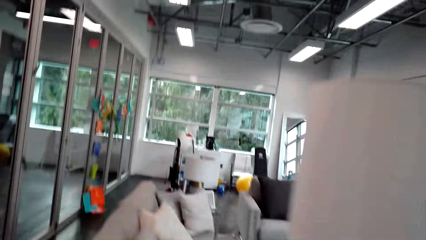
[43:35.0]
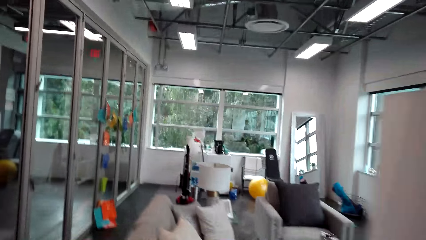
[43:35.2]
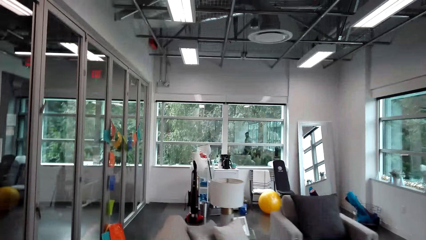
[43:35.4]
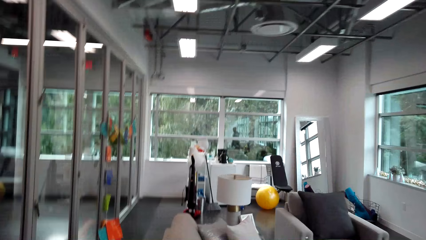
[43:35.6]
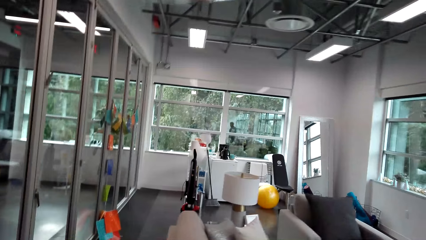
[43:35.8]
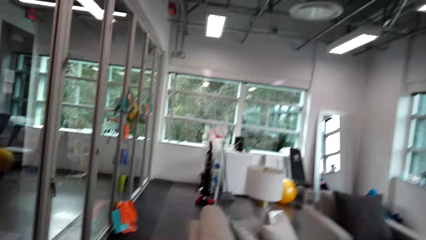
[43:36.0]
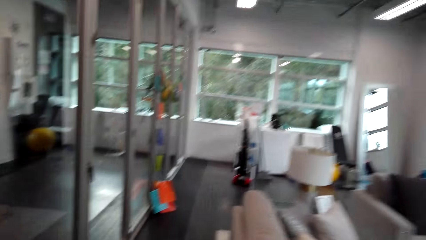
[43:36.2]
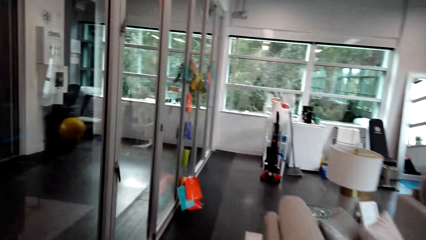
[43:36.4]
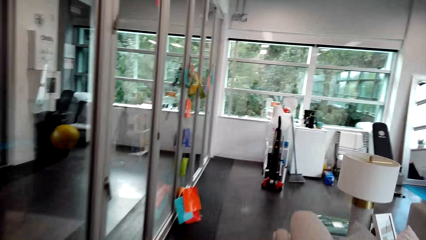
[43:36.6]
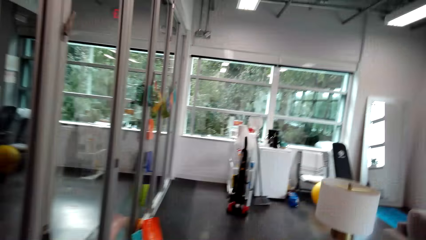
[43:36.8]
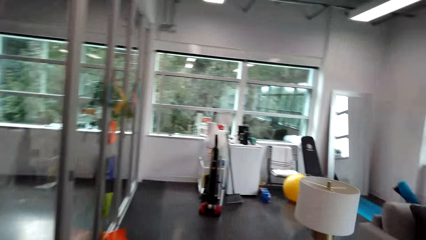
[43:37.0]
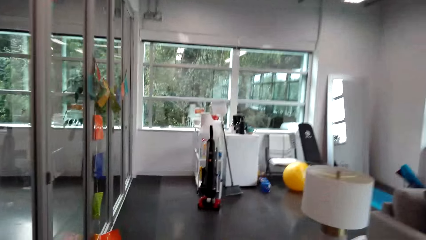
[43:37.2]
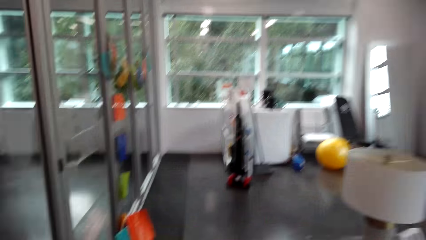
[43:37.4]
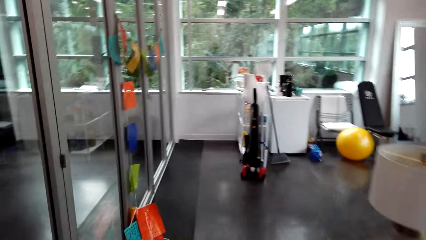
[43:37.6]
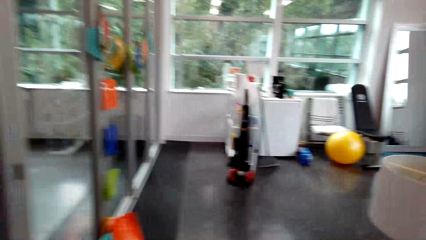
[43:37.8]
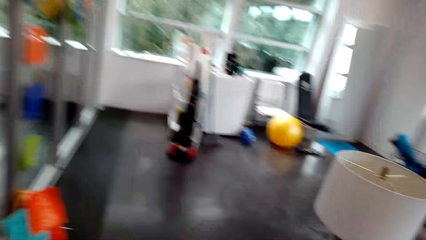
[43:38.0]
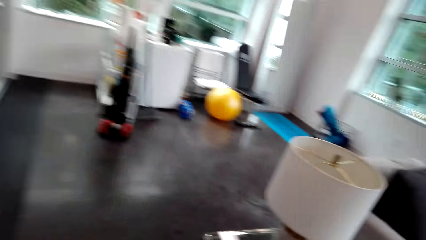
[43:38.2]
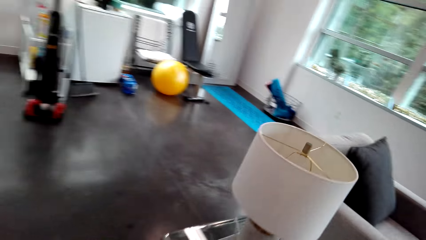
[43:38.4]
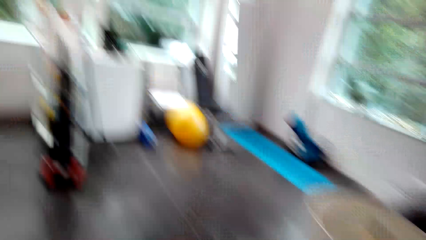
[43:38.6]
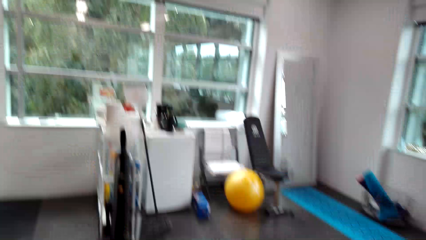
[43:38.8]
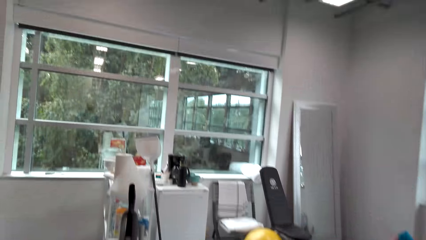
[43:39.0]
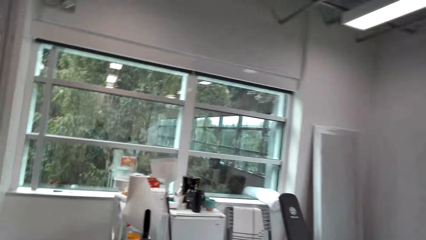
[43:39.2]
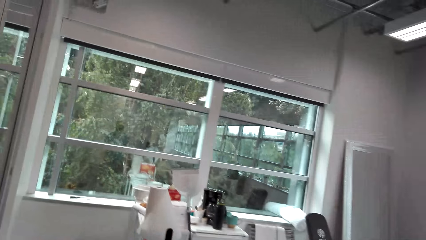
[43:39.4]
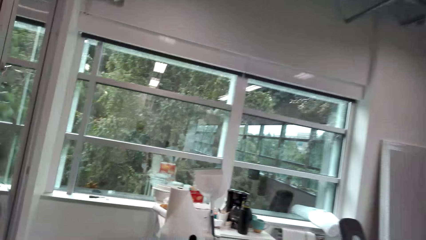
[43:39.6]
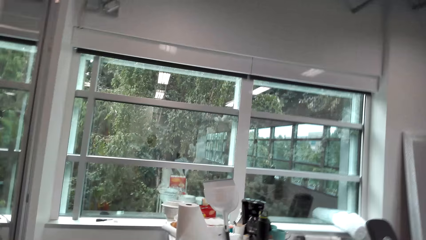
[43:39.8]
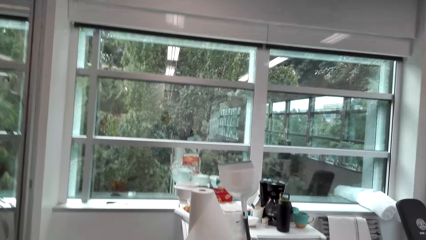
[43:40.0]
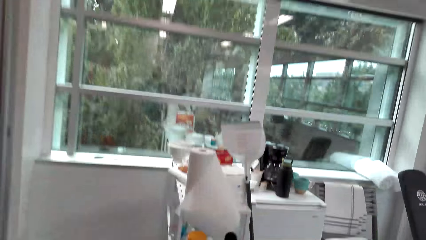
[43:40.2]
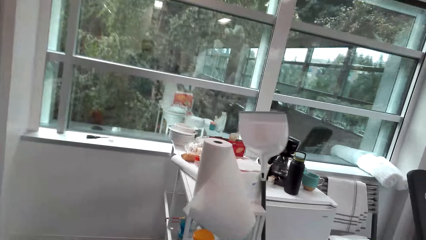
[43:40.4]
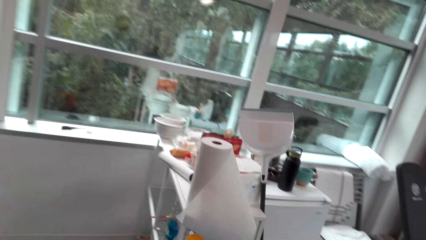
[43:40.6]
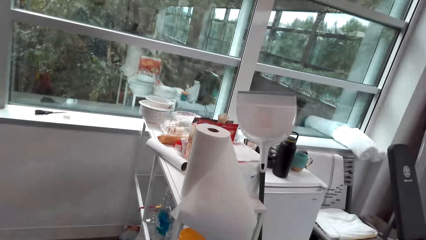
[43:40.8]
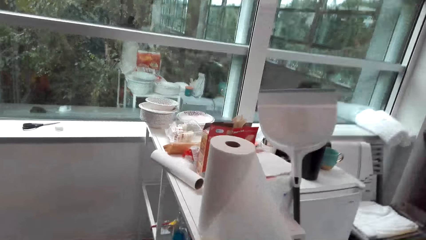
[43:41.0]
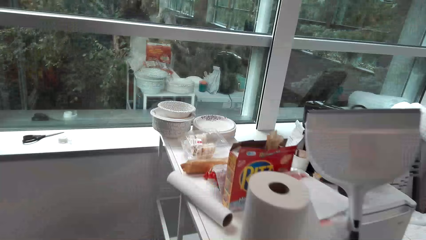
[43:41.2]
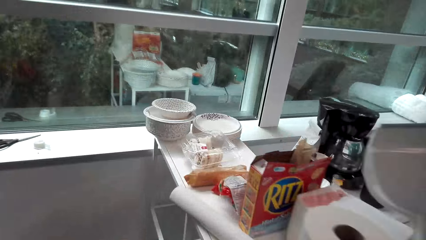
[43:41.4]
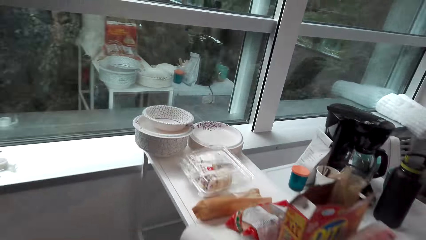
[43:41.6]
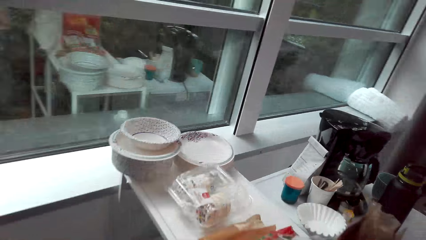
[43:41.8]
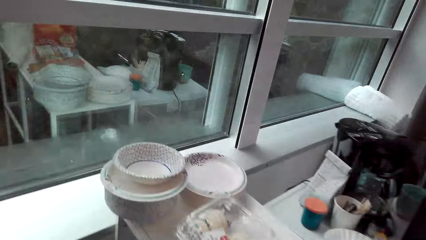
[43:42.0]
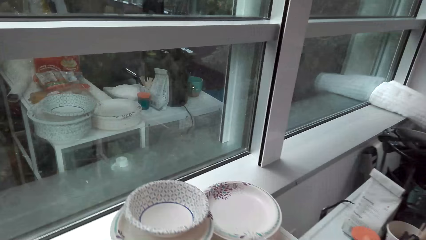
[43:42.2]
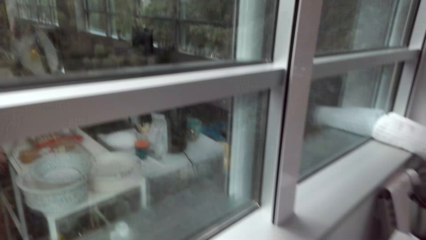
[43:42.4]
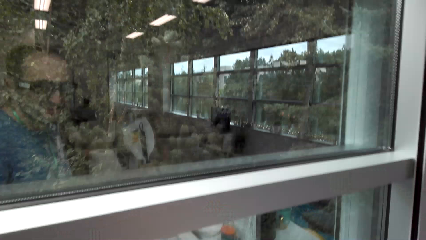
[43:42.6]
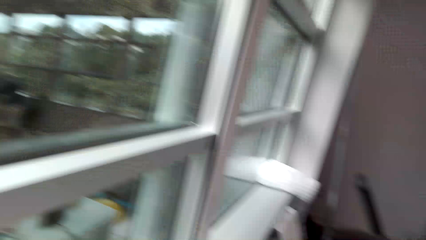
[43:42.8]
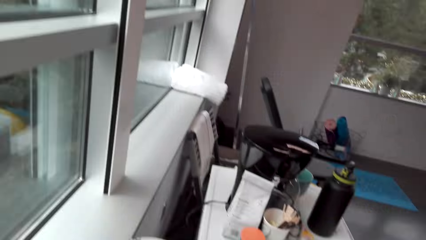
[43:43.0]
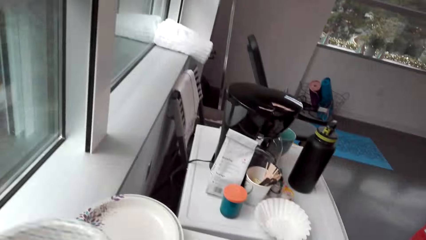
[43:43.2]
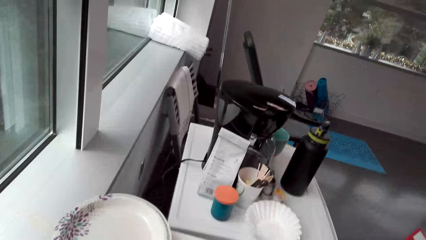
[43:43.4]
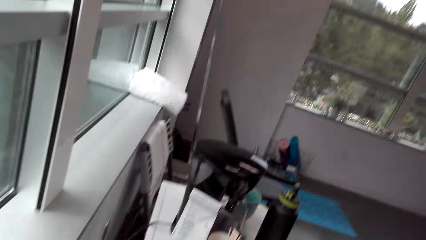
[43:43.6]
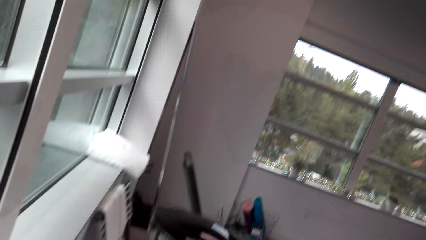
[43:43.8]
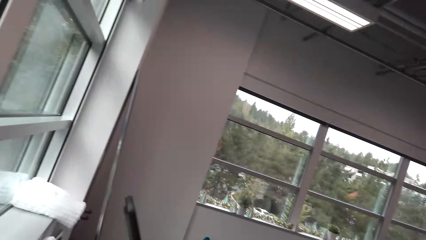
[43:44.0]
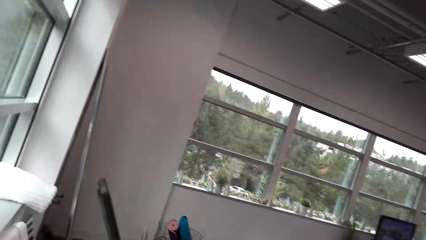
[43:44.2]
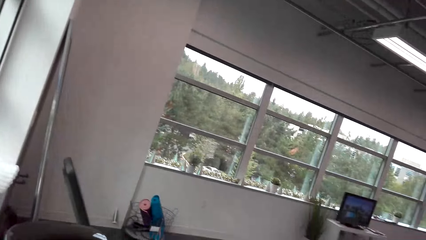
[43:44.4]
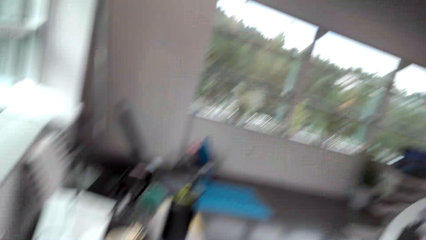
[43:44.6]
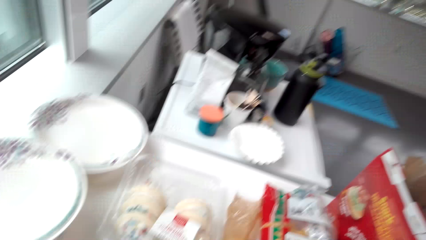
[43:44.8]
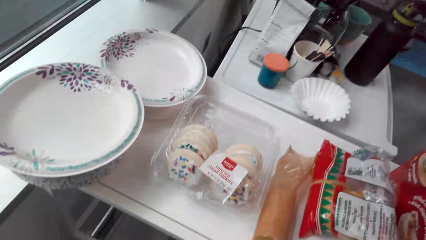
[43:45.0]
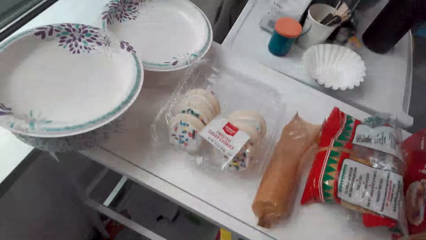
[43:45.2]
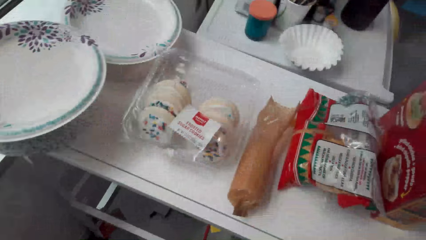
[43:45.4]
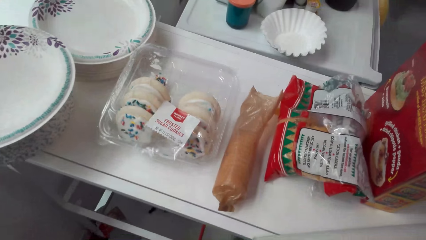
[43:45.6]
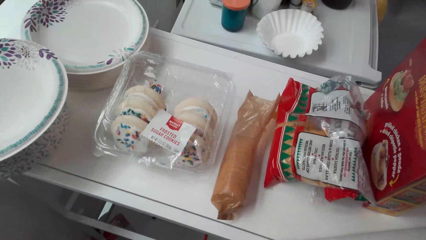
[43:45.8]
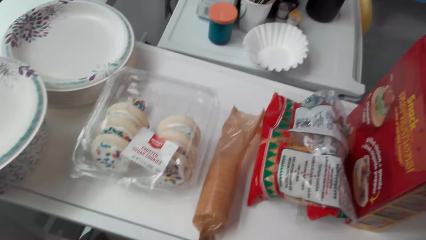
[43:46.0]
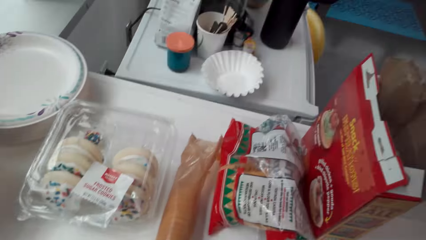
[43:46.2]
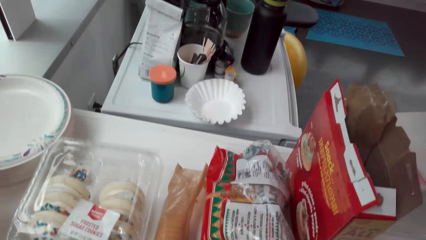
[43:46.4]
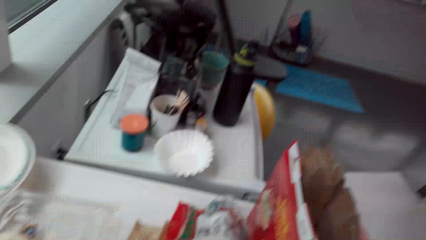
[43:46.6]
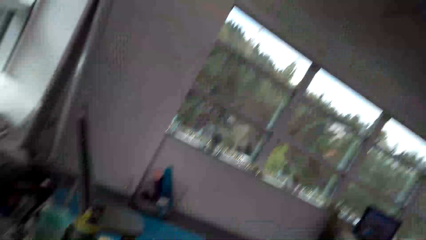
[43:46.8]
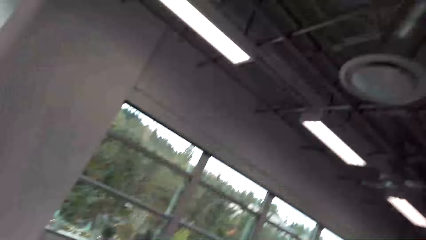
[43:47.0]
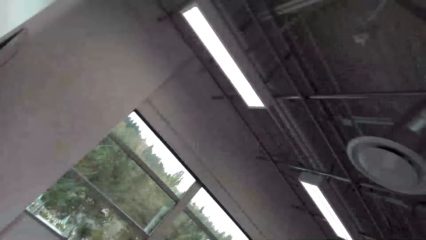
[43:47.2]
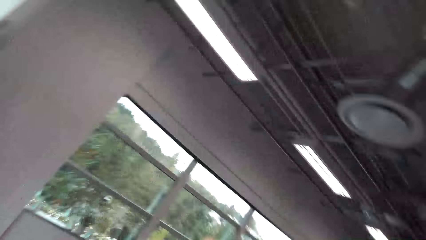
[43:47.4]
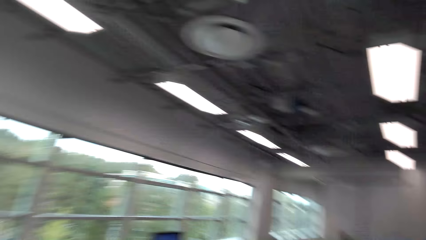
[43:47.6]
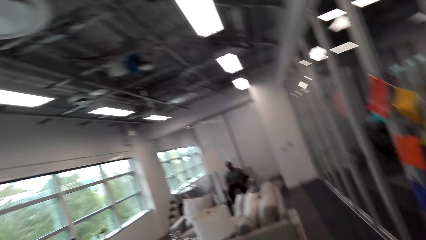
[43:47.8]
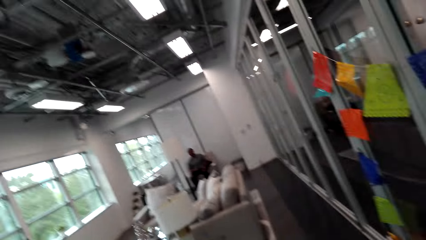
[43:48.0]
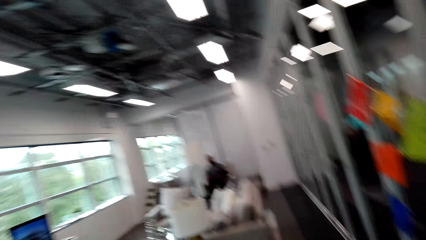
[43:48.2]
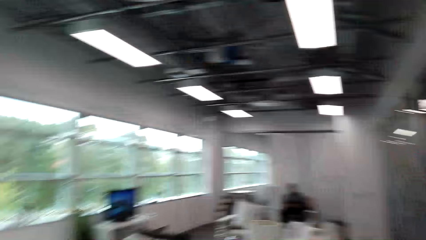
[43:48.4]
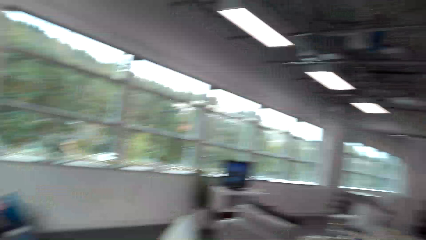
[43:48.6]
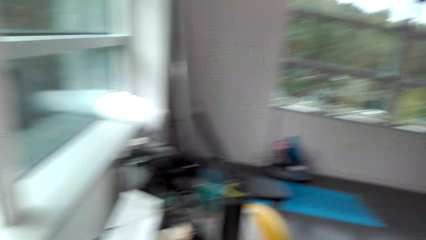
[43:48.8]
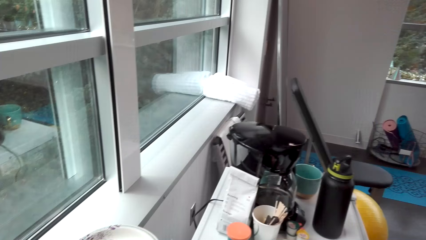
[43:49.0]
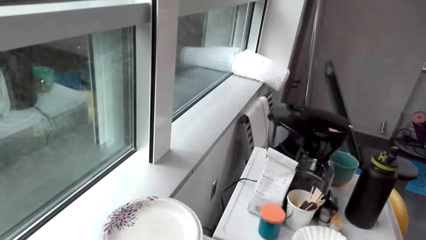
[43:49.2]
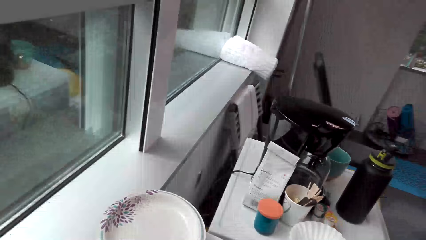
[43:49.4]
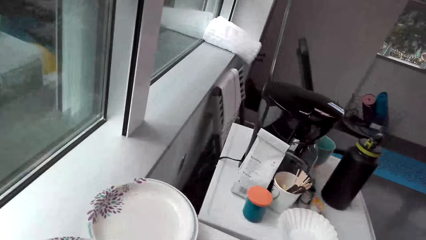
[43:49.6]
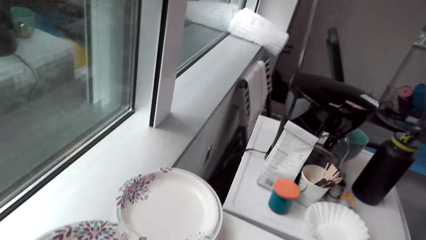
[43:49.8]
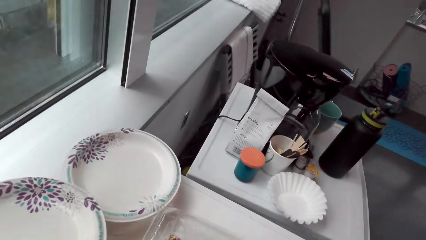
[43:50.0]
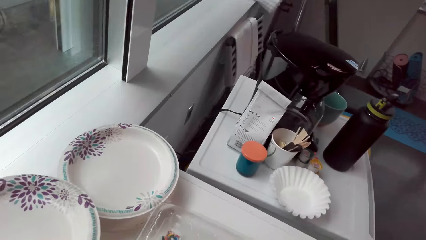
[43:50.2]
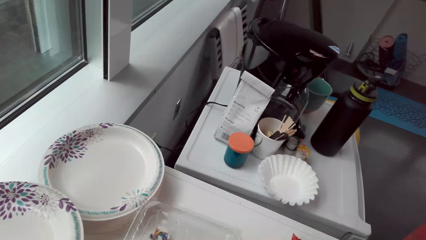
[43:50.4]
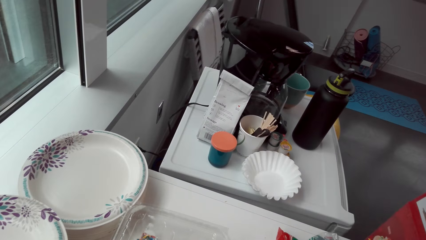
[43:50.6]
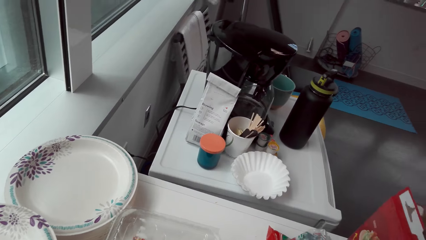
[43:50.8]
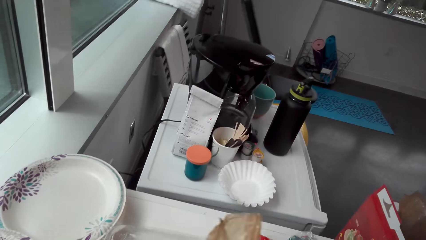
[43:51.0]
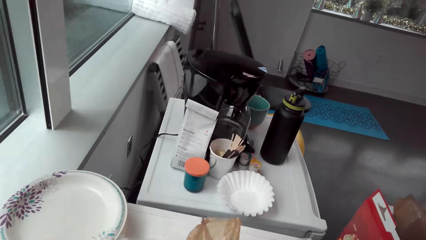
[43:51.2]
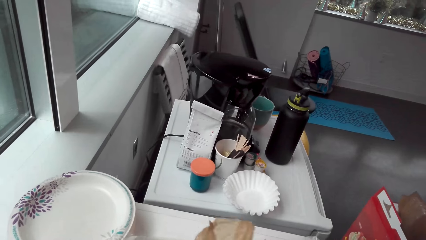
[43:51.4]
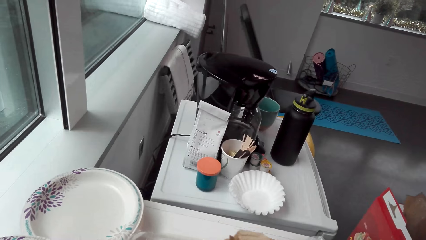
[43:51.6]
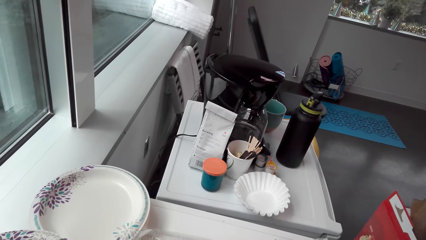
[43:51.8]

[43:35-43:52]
The camera wearer talks to a man. The man talks to the camera wearer. The camera wearer takes a plate. They look around. They talk to the man. They look at the table. They look around the house. They take a package. They touch the package on the hands.
